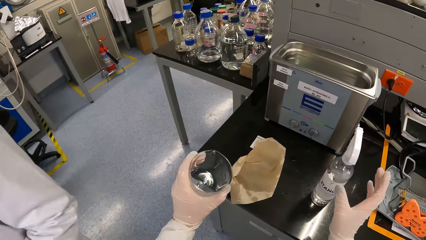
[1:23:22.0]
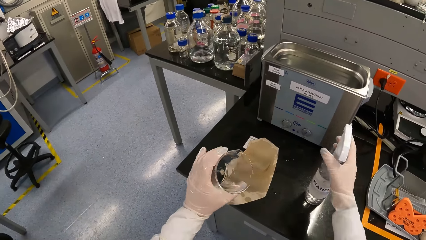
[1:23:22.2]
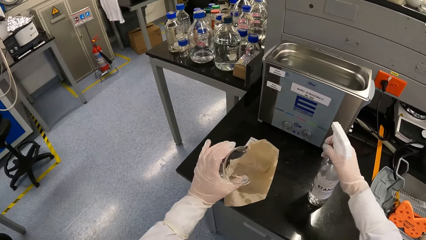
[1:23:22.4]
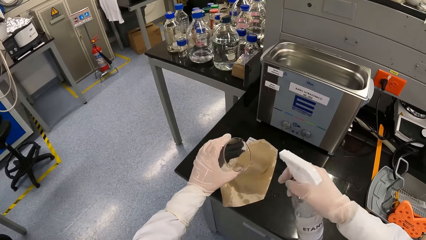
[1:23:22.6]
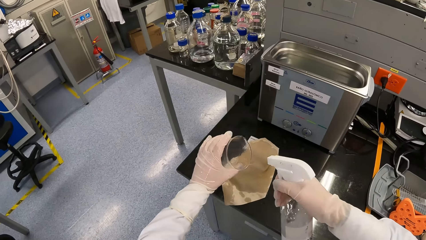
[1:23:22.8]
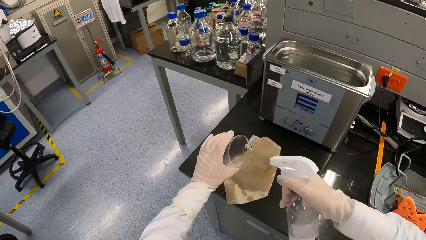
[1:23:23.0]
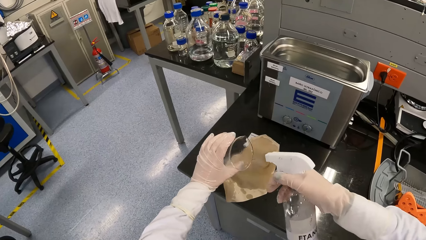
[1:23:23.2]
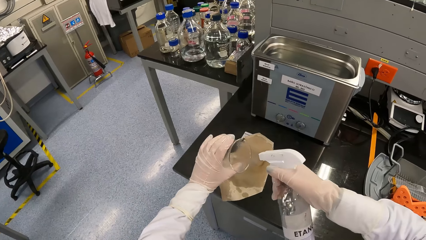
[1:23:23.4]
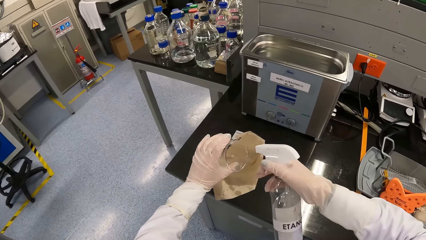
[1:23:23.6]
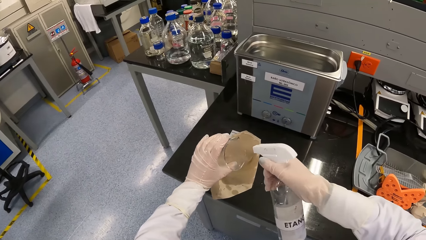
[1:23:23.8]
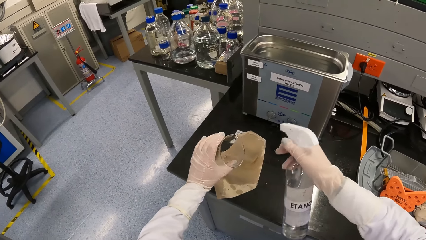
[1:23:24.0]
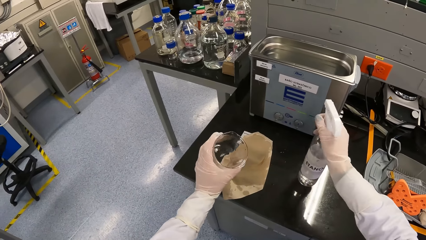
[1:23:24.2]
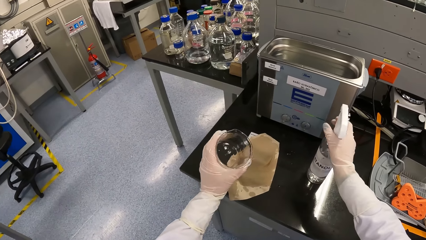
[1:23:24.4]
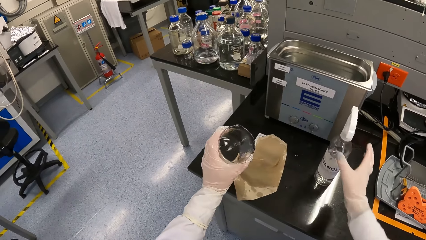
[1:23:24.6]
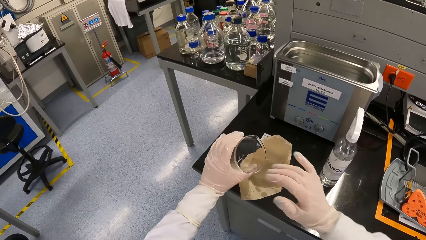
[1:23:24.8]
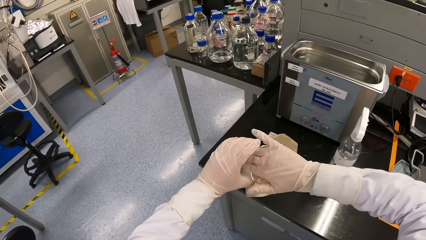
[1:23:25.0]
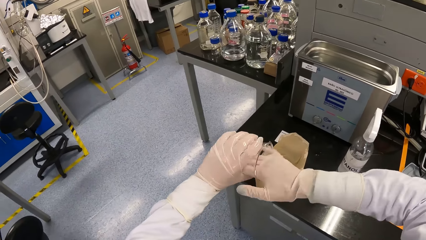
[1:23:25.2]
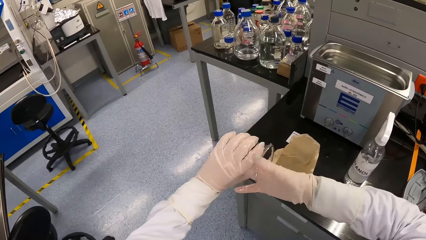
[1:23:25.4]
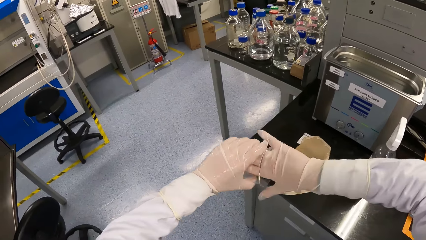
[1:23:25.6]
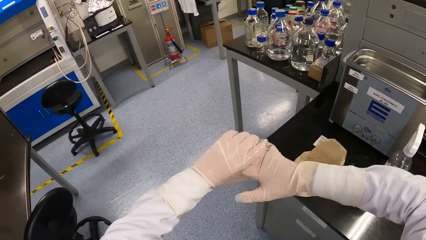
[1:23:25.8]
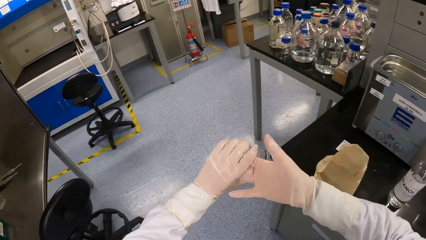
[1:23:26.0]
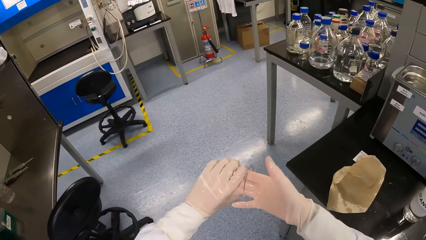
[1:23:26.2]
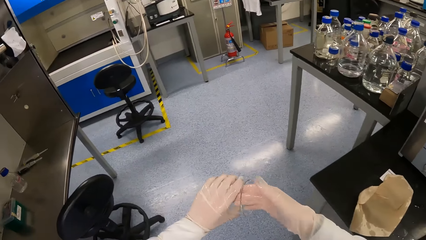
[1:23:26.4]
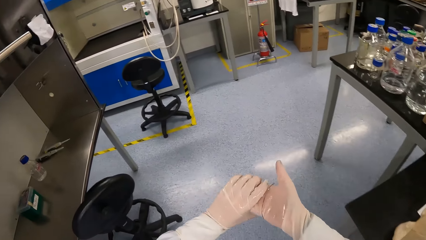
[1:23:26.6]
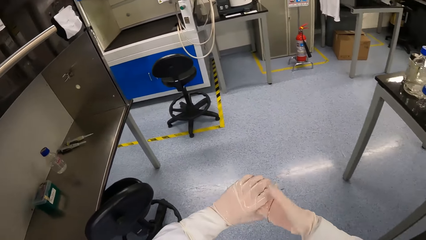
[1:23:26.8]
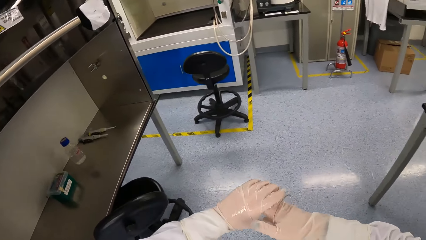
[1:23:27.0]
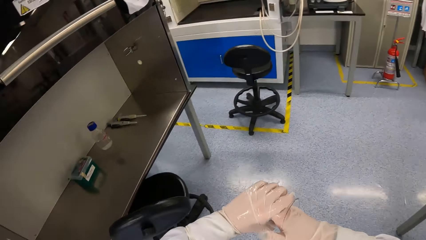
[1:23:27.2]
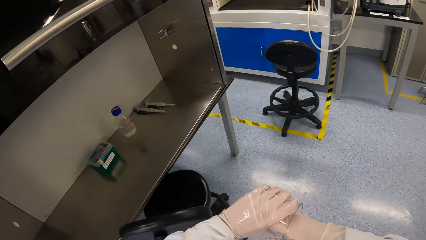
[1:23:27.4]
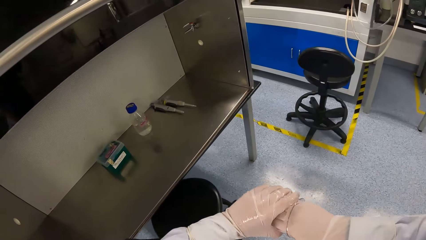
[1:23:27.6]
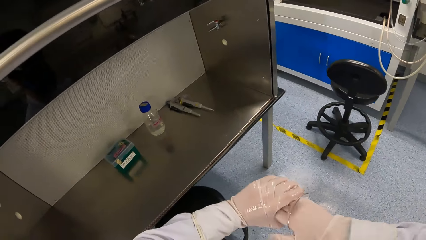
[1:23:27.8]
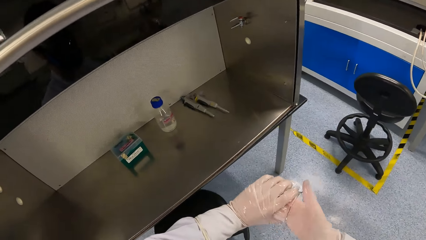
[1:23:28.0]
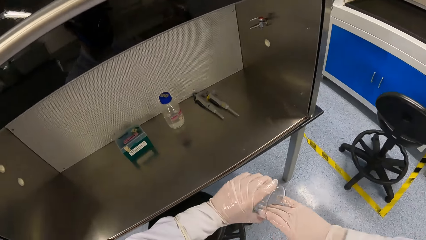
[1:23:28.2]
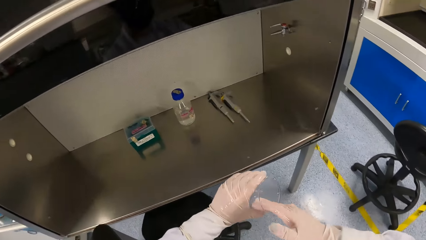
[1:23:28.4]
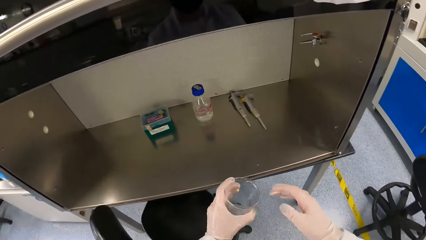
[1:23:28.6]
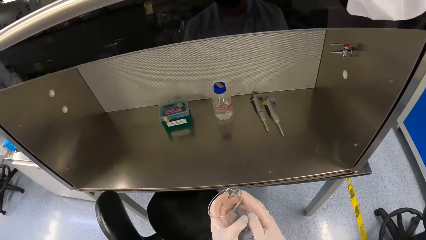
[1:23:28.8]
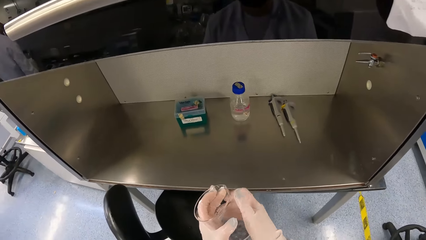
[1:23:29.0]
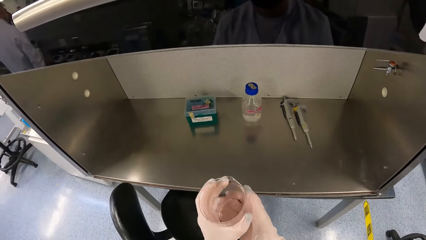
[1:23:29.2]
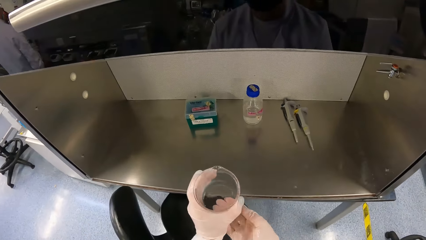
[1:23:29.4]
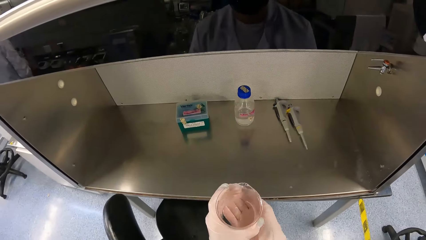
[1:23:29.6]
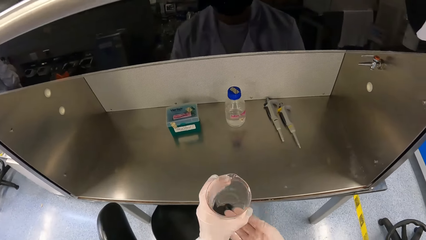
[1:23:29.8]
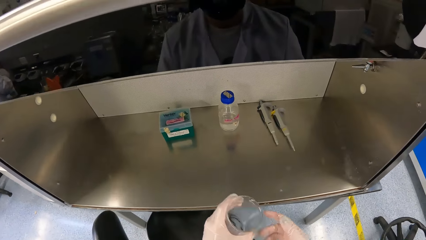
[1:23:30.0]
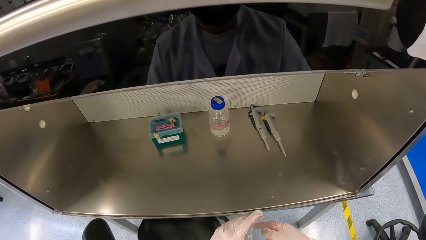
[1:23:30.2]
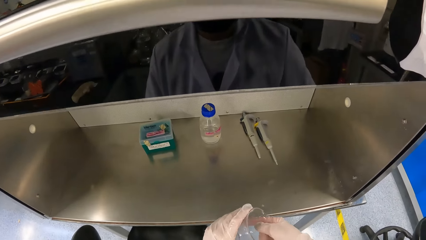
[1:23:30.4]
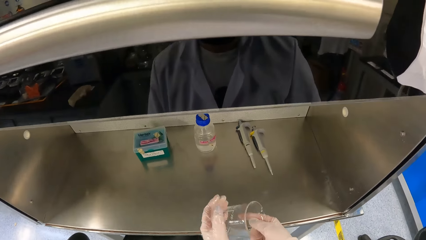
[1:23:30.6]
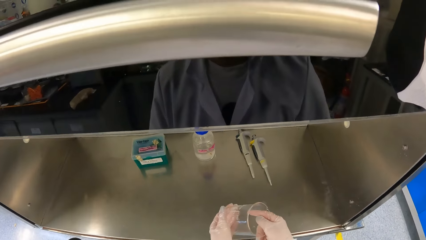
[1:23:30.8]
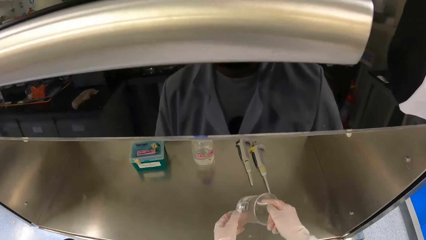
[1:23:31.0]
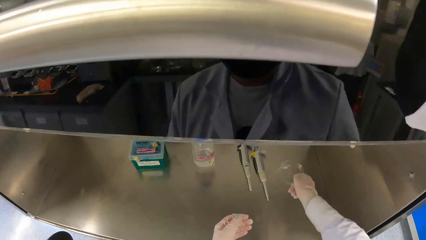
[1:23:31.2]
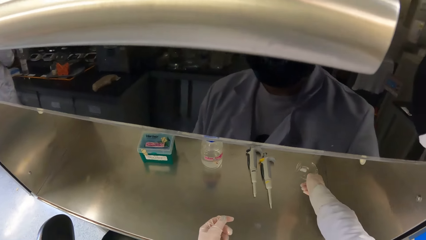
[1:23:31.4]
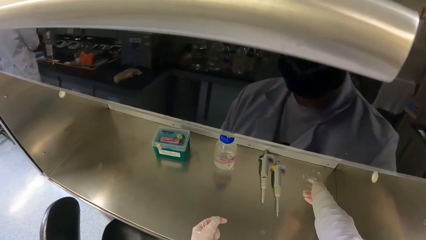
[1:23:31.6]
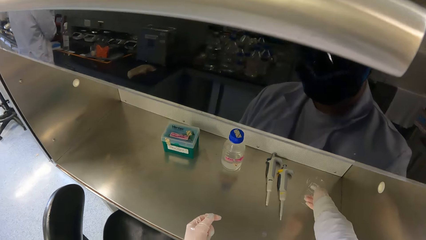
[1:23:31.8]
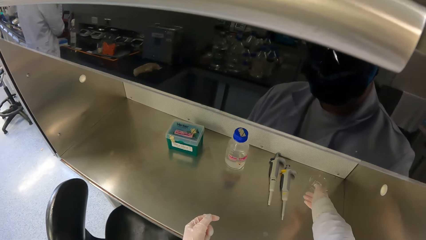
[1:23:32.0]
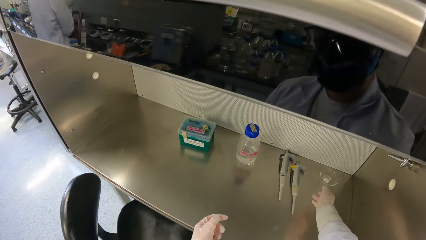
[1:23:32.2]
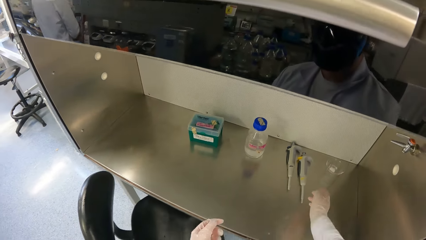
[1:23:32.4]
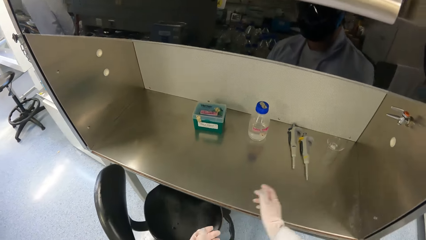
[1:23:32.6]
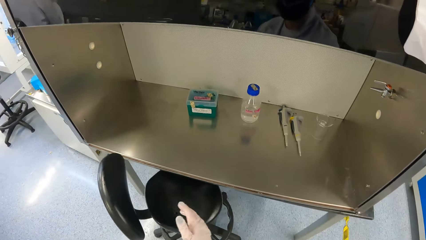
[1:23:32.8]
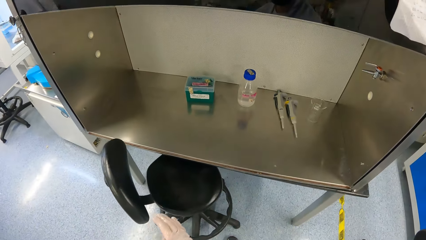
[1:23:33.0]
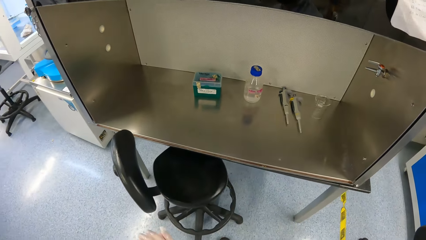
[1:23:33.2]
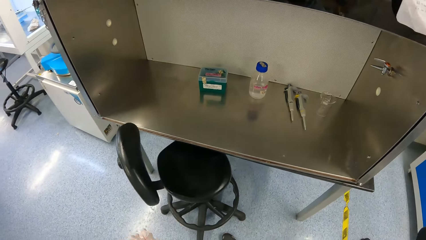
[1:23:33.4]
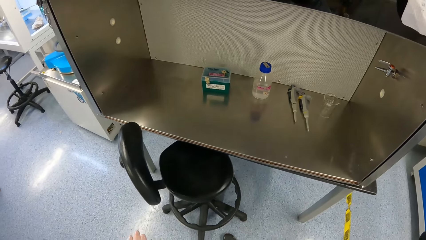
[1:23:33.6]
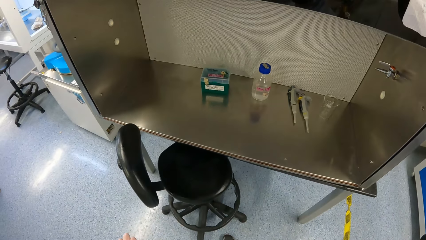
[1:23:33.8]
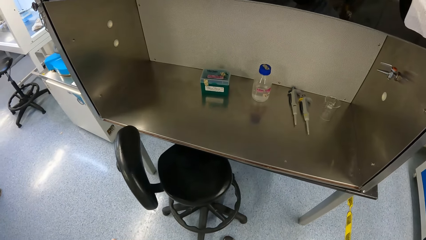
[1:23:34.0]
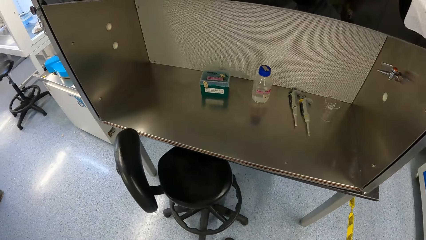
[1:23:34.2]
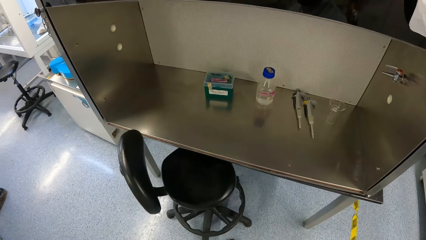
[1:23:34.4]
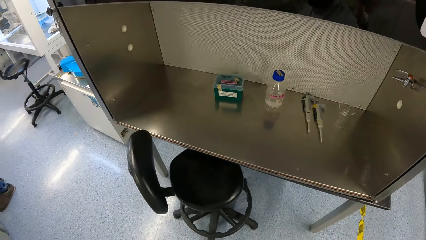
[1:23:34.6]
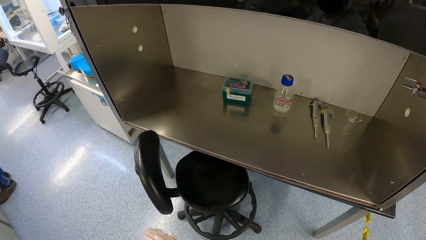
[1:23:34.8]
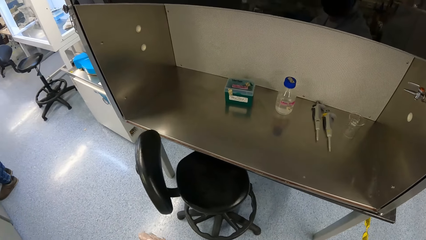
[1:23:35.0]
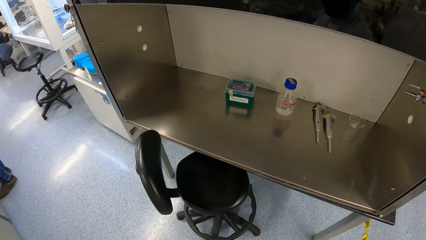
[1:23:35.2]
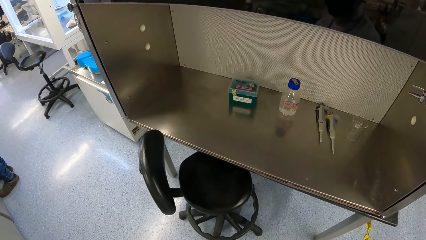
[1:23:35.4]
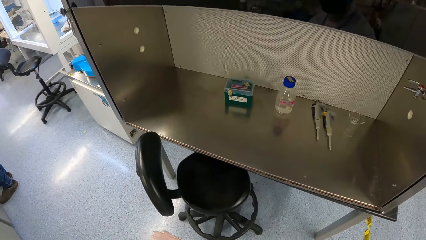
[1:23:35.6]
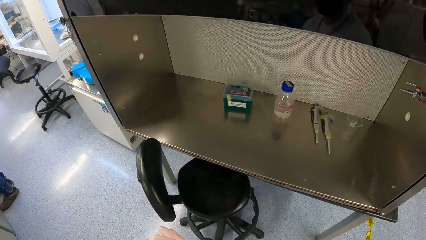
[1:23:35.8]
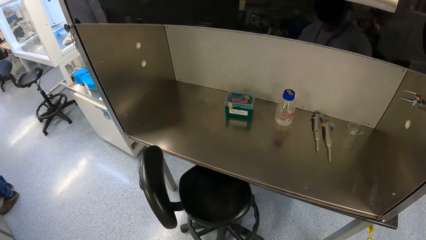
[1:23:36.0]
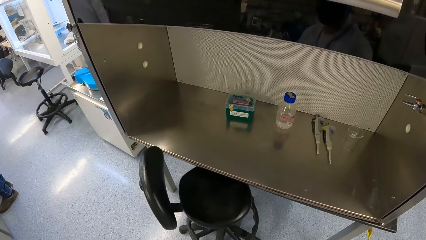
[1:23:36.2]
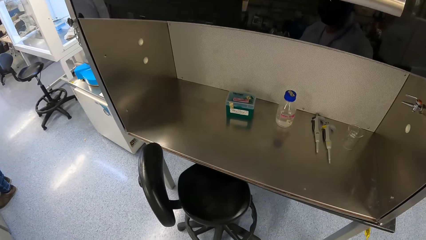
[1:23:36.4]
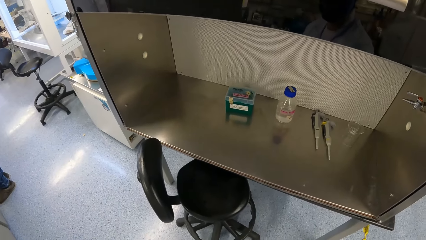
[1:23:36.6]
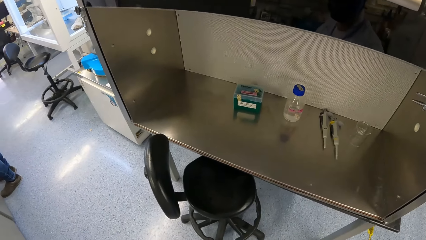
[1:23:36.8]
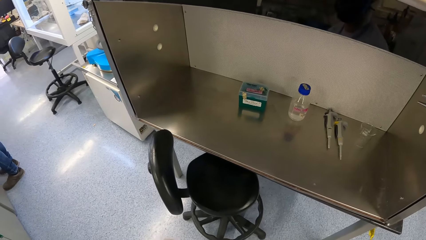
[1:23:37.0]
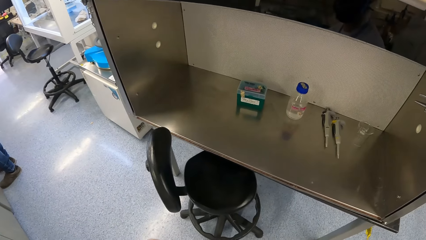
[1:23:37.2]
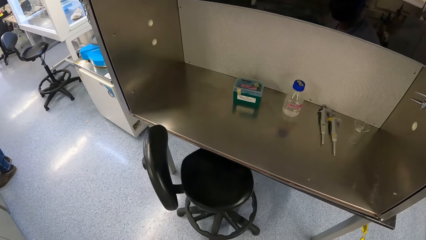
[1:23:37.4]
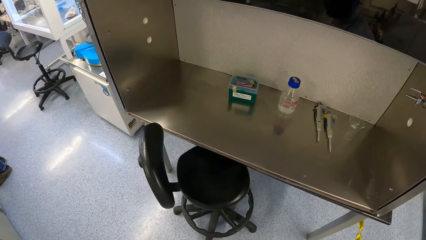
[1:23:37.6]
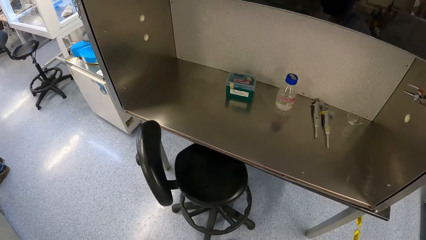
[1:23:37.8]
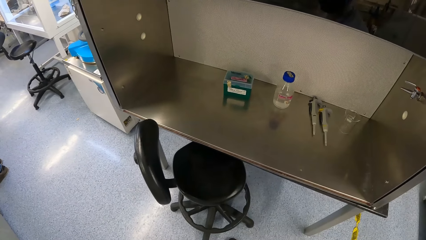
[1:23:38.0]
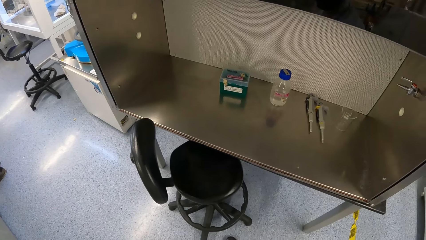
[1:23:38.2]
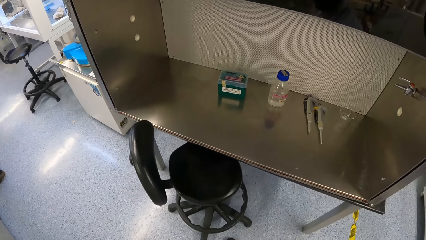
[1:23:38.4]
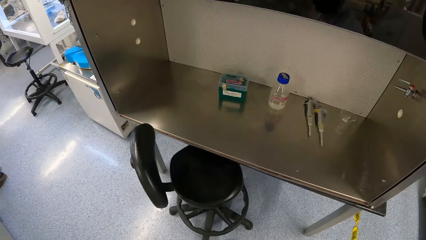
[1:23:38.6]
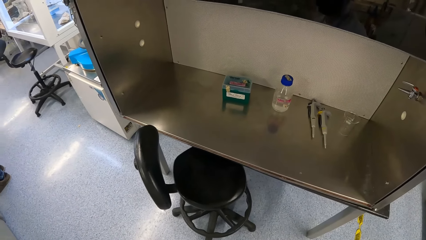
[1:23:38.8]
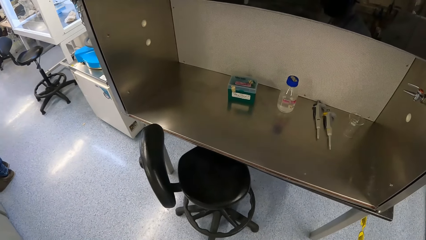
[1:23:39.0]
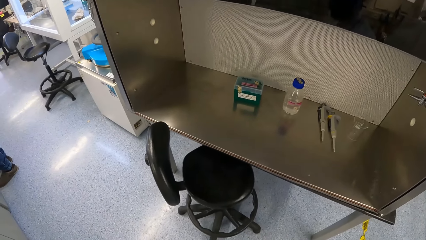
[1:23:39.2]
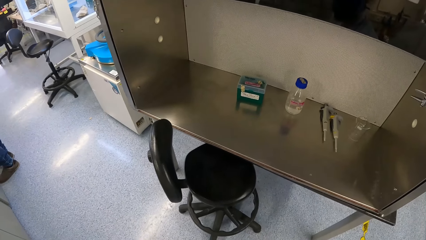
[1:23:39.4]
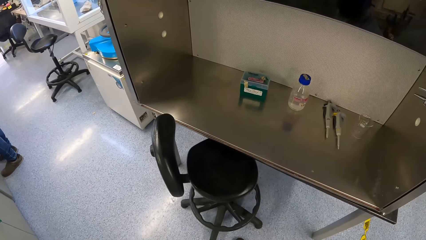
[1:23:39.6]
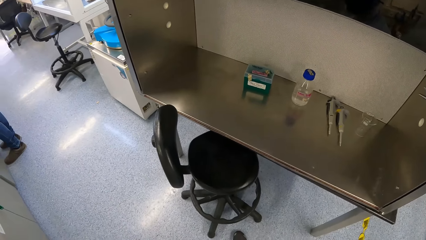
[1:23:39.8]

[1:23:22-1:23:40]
The camera wearer picks the sanitizer bottle from the table with his right hand. He sprays the beaker in his left hand with the sanitizer in the sanitizer bottle in his right hand. He drops the sanitizer bottle on the table with his right hand. He cleans the beaker in his left hand with his right hand. He drops the beaker on the fume cupboard with his right hand.
